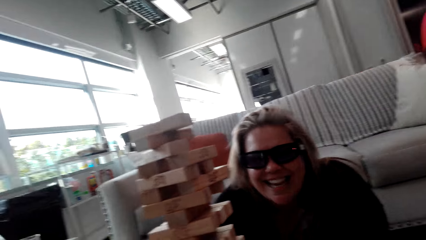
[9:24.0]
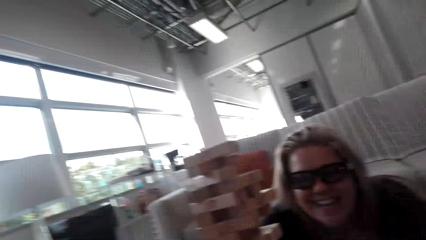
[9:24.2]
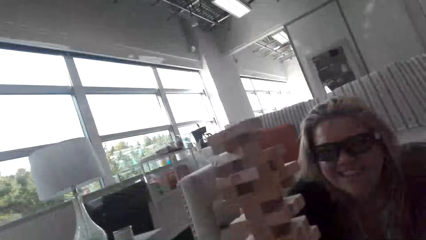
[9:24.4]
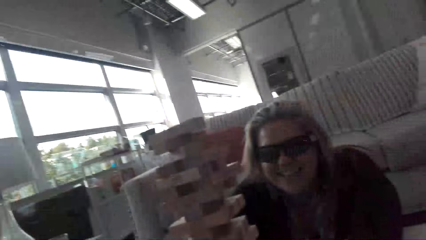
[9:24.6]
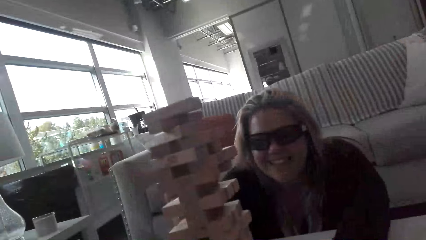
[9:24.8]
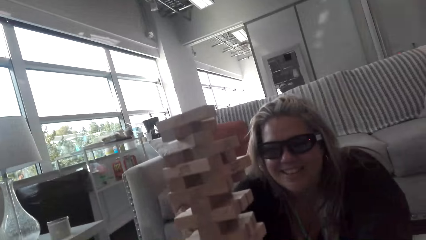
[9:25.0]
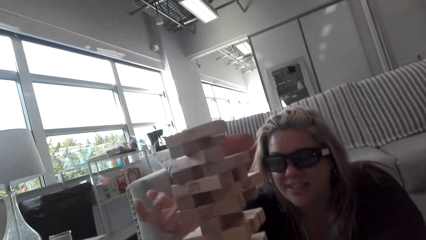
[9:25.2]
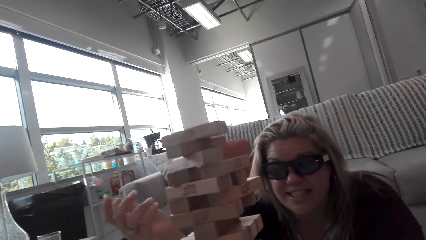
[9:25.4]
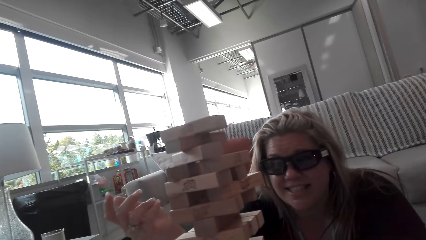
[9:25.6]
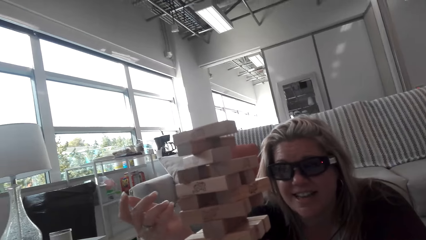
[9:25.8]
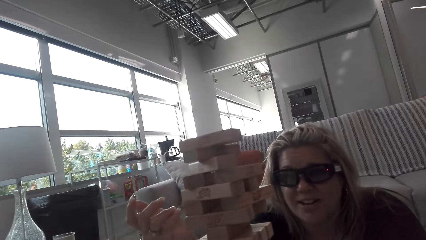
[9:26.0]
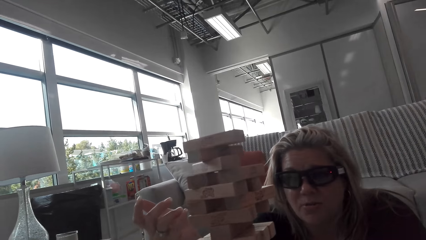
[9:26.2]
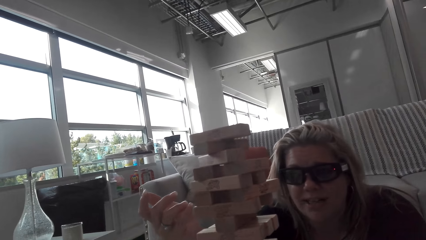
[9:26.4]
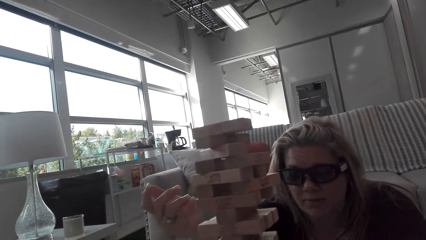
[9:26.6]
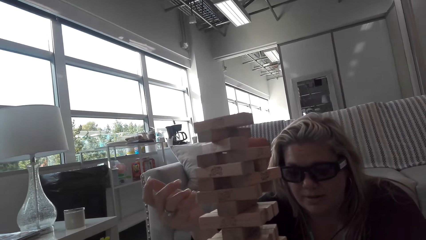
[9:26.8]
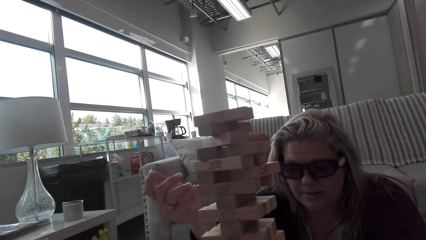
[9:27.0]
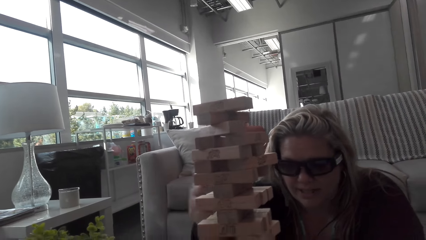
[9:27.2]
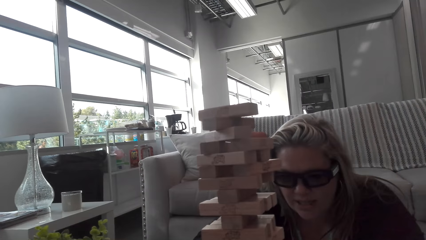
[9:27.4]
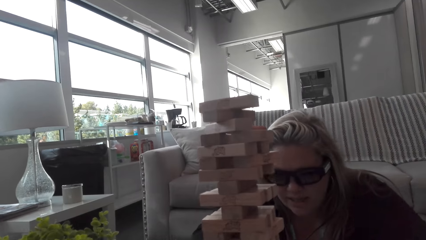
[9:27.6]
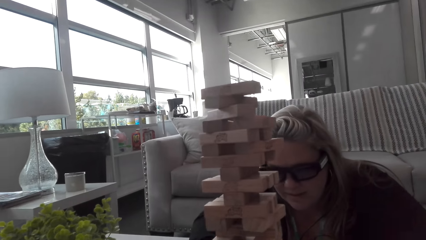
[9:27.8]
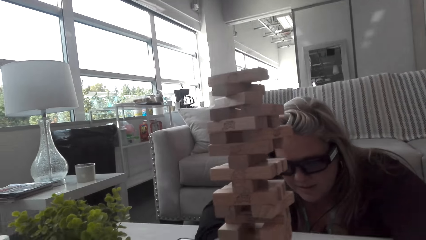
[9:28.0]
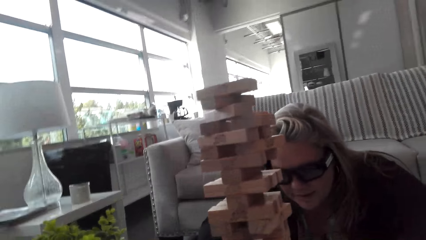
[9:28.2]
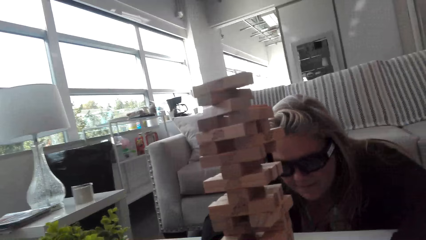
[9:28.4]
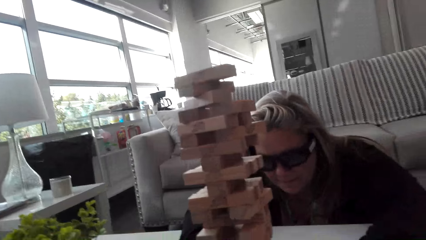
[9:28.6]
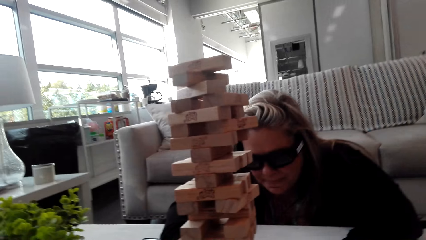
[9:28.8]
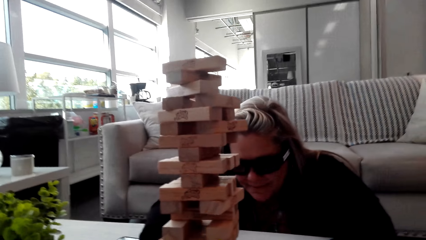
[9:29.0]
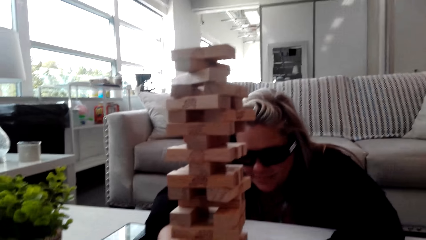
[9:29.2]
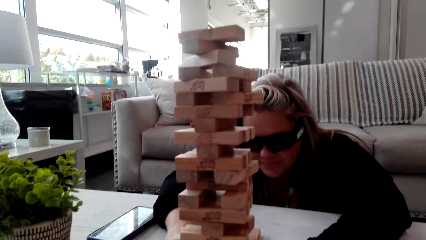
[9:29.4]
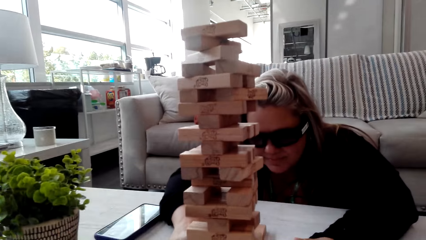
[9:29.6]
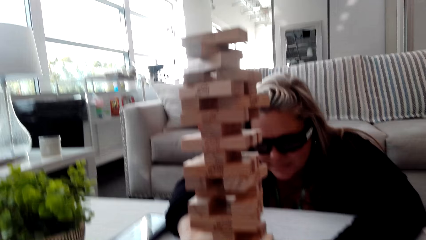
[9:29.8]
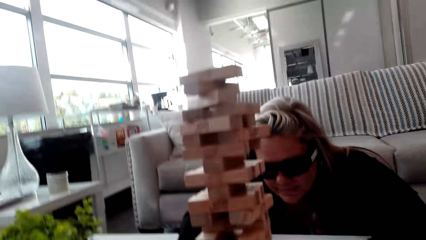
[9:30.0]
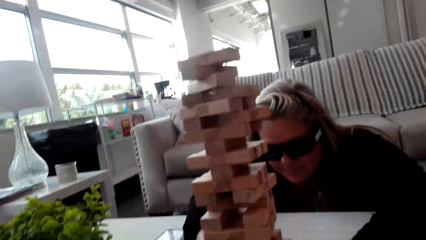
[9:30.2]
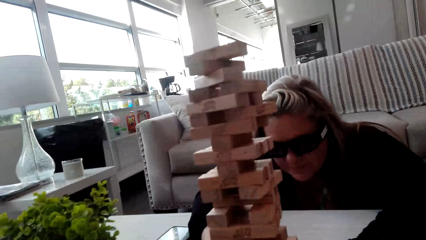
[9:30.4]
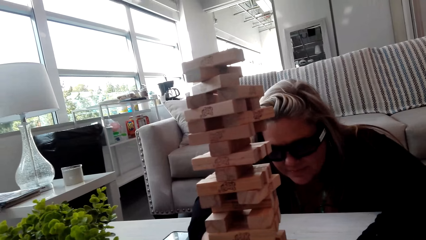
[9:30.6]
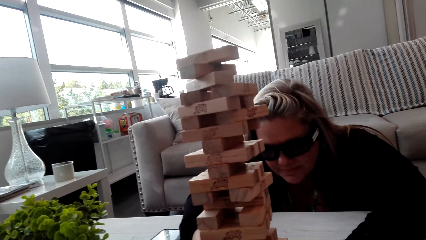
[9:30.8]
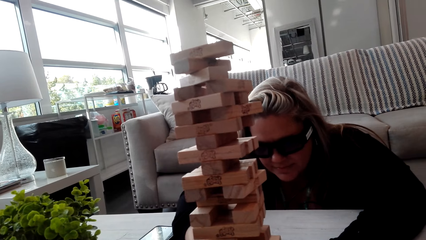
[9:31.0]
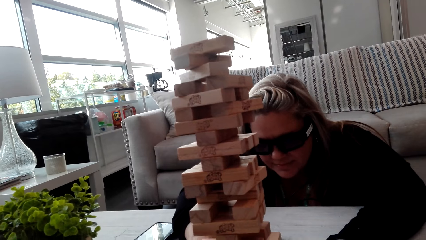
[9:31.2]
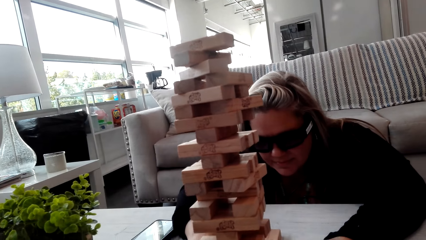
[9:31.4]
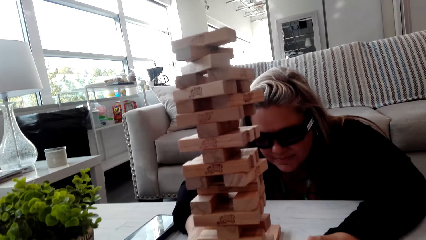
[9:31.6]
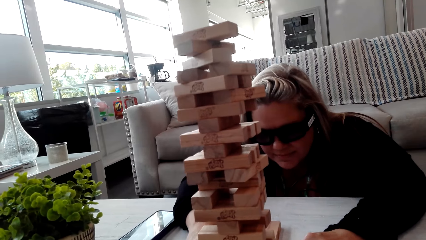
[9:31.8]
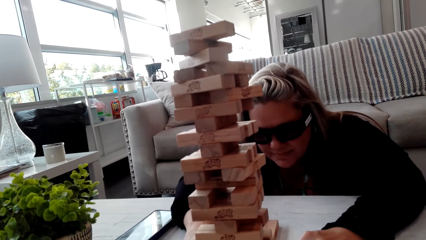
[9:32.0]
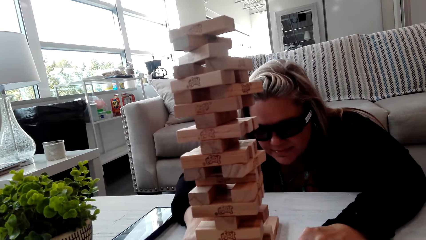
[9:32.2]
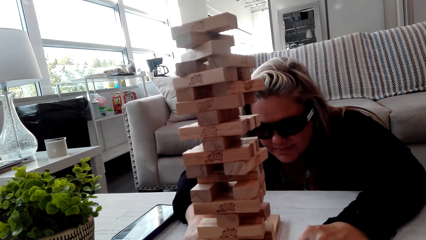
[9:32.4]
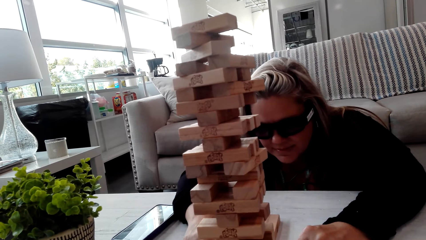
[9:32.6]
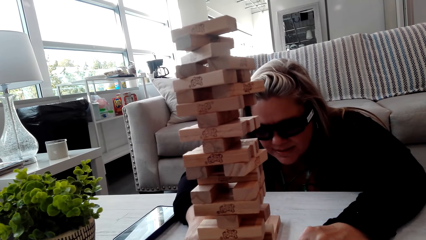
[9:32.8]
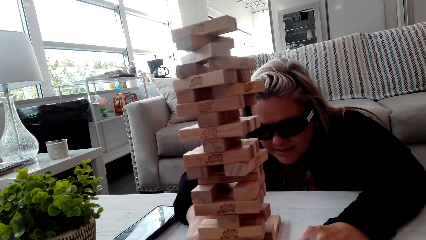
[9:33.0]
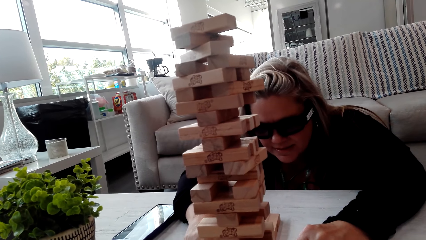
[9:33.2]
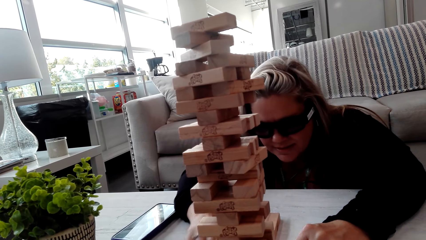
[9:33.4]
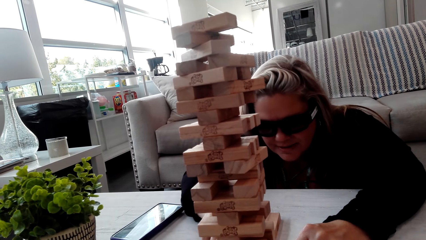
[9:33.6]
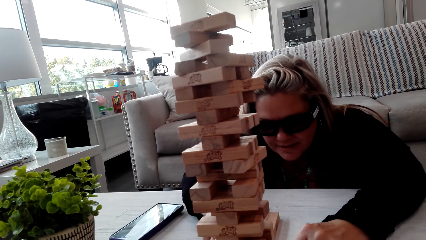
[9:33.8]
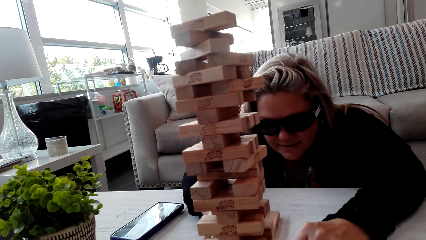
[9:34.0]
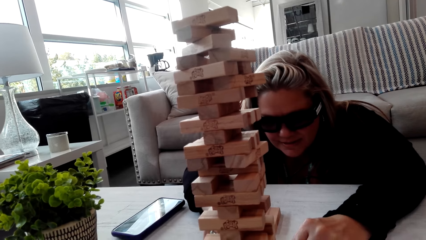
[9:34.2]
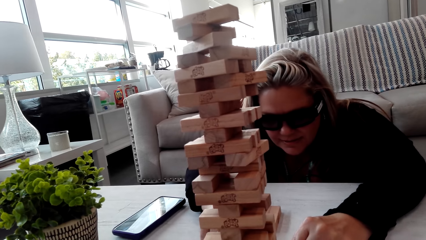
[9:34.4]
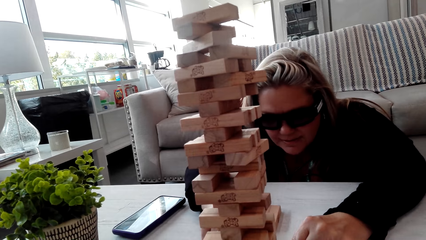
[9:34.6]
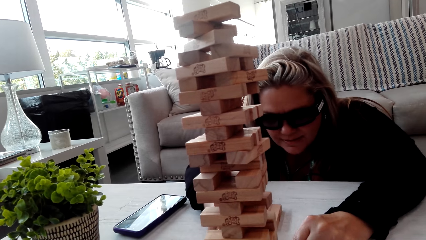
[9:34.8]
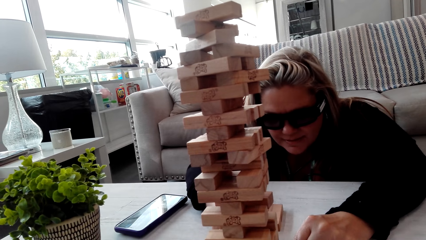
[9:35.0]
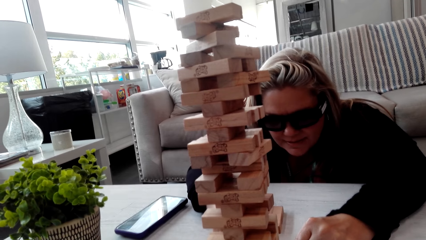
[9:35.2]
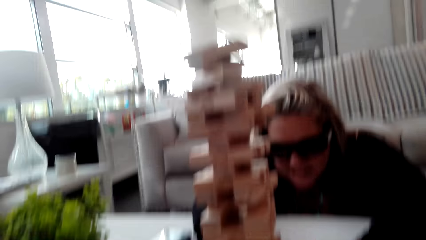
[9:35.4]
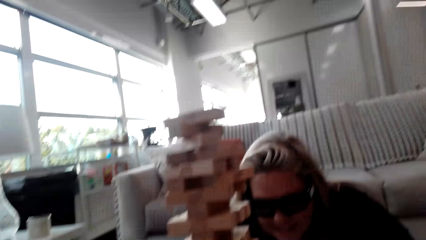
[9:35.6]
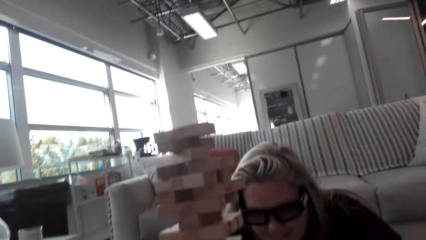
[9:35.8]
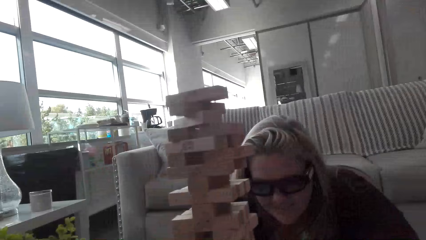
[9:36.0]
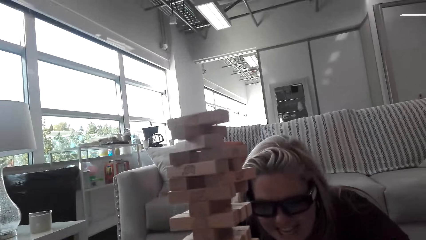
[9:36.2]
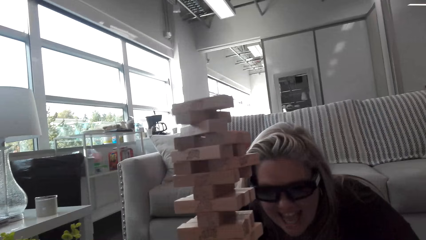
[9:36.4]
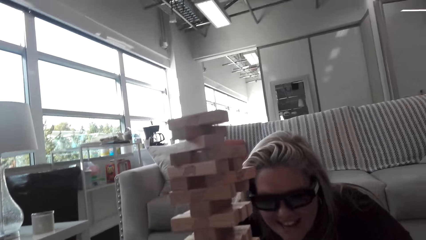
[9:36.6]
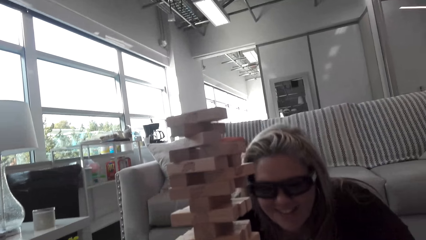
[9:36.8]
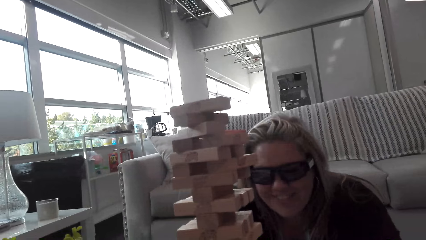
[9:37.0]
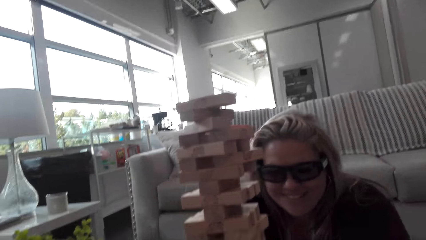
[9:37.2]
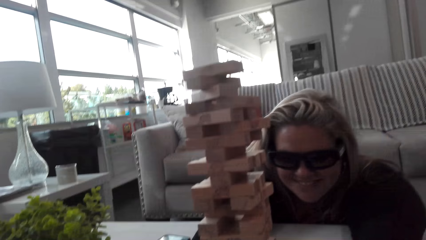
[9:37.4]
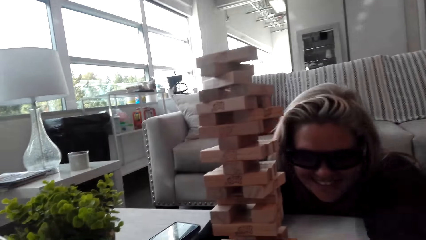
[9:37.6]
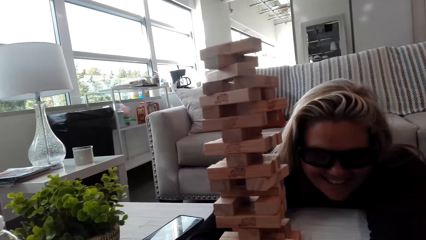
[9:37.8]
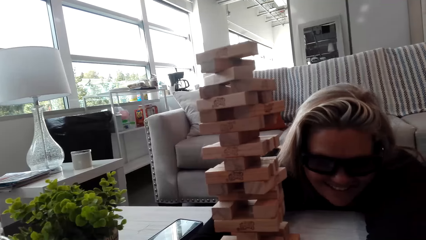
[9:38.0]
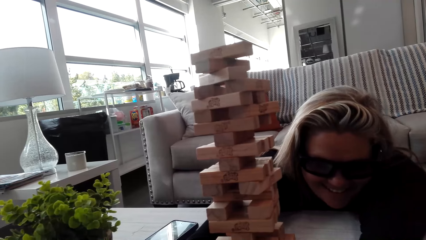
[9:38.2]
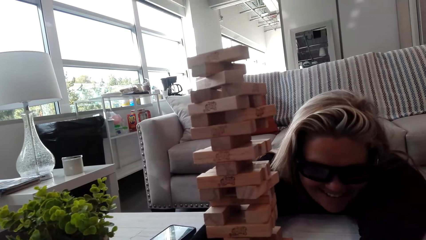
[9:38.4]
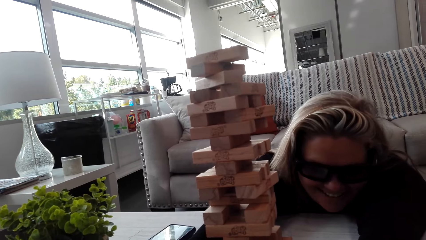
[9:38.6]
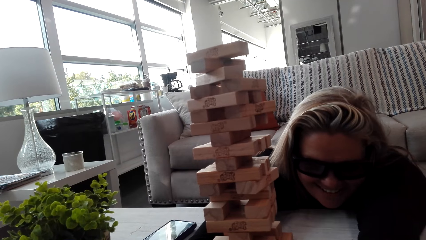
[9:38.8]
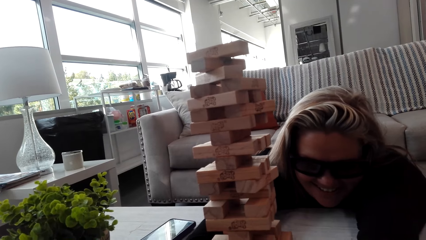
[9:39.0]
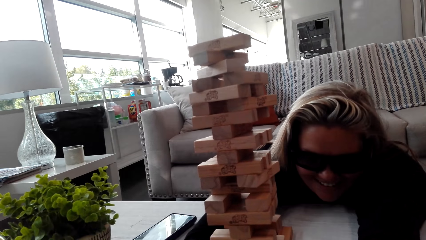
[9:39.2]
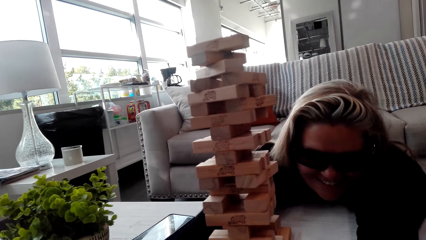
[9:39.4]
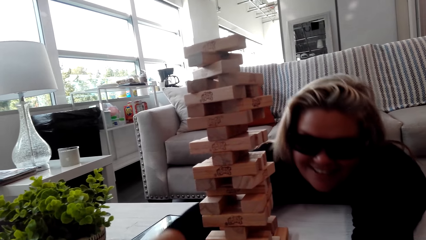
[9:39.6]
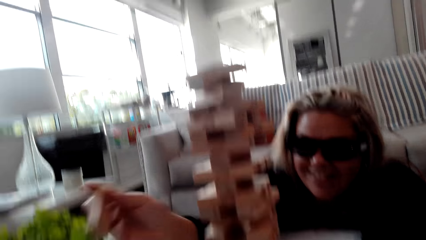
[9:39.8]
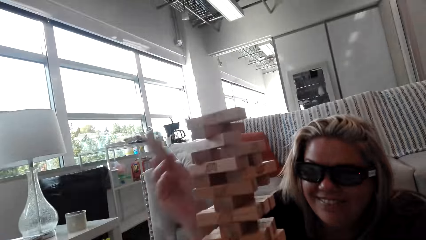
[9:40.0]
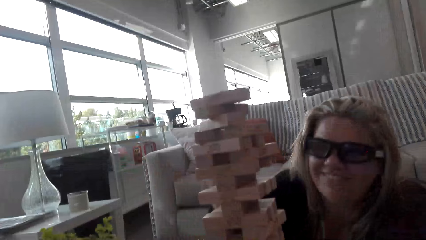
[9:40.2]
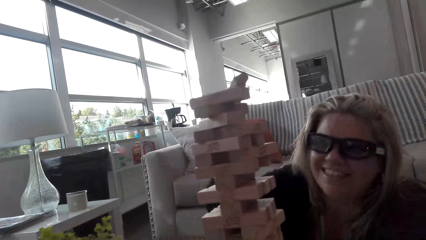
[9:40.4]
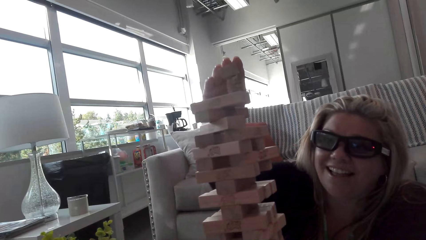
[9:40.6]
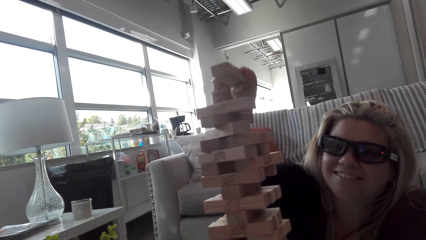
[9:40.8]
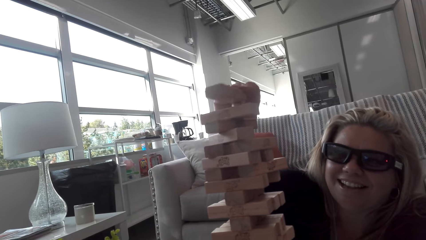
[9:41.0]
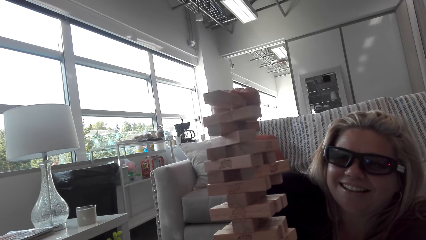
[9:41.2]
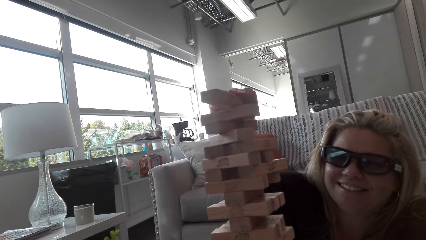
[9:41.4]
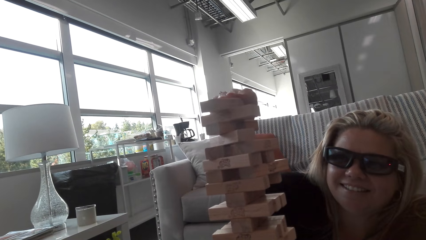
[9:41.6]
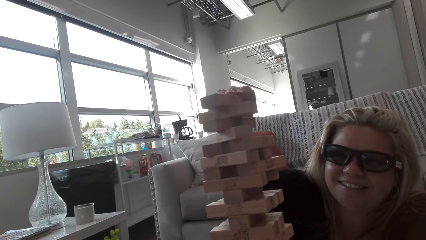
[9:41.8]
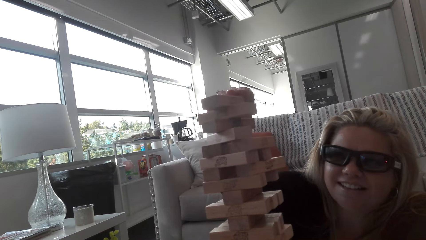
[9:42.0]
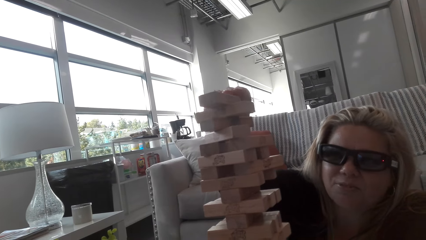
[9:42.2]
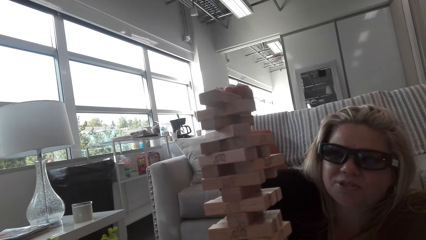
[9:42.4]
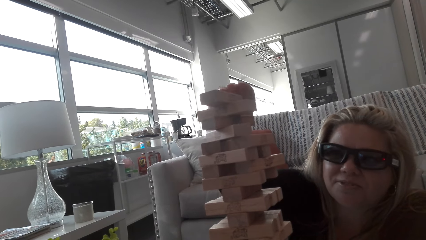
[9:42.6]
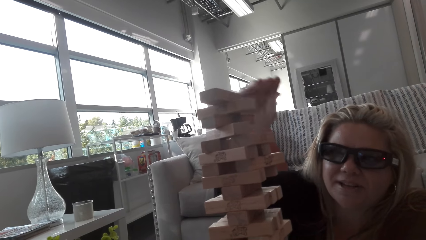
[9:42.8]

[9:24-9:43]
The camera wearer talks to a woman. The woman talks to the camera wearer. The camera wearer talks to the woman. The woman plays the jenga game. The camera wearer talks to the woman. The woman takes a wood brick, holds the jenga puzzle, places the wood brick on the topmost level and plays the jenga game.
